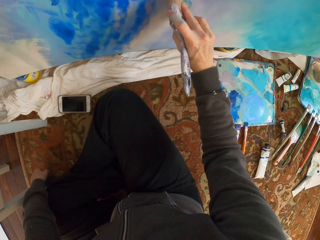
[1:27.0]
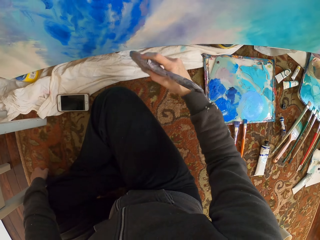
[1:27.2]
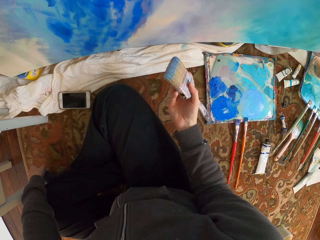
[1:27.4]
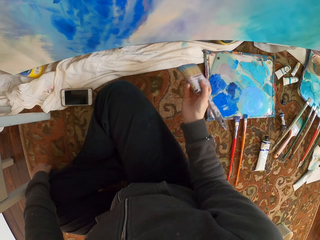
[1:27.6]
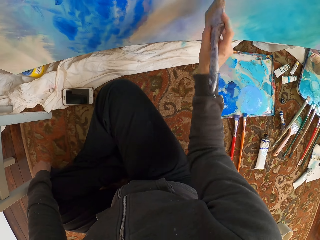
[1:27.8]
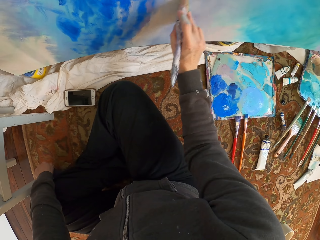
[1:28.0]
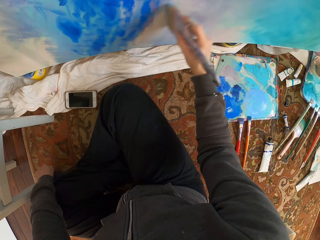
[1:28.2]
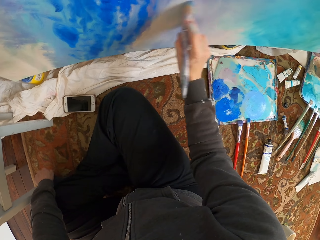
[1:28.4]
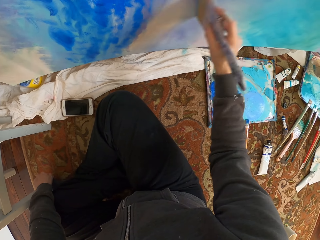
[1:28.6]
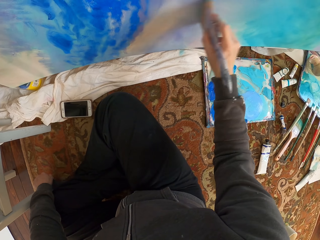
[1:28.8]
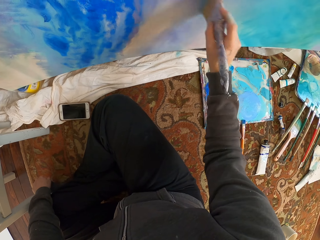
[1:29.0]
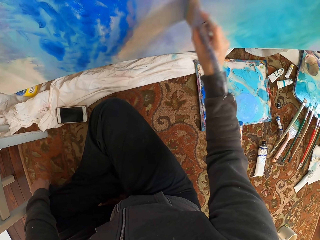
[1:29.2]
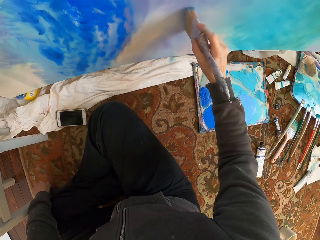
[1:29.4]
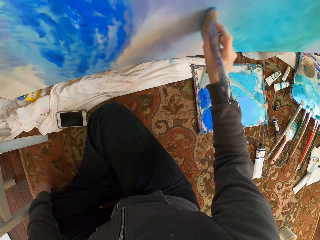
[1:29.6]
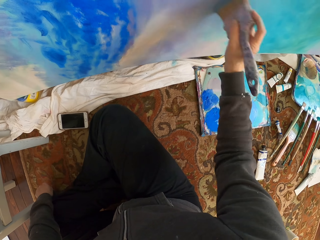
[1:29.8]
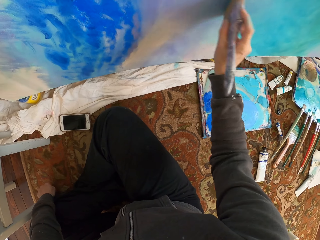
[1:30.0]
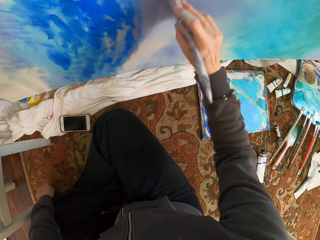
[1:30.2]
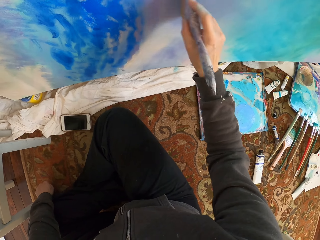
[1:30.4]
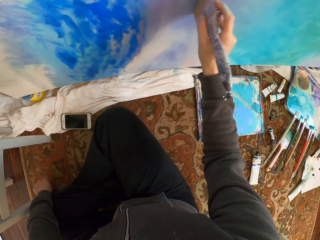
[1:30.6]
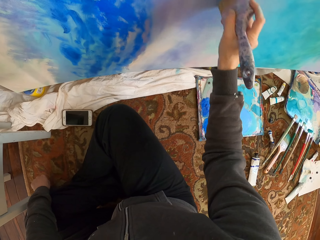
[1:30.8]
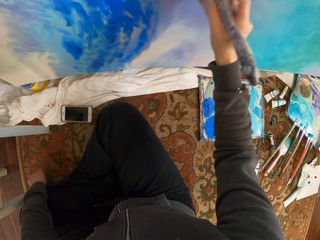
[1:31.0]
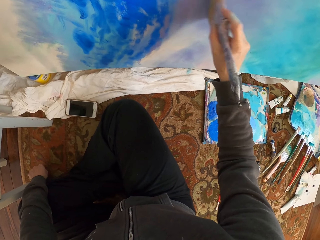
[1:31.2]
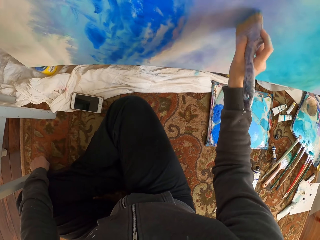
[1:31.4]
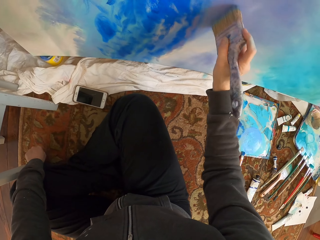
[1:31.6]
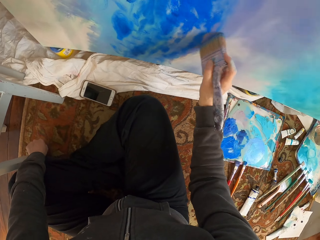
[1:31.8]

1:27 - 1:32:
The camera wearer paints.

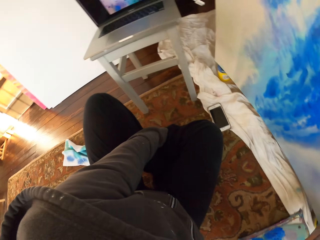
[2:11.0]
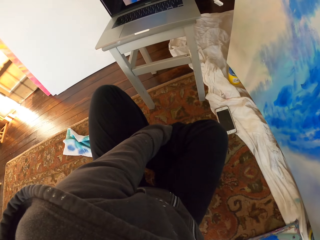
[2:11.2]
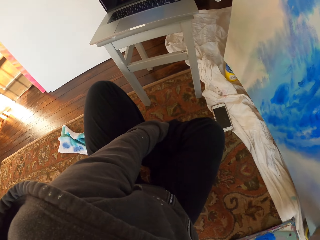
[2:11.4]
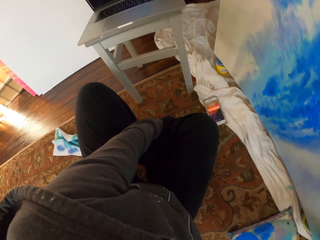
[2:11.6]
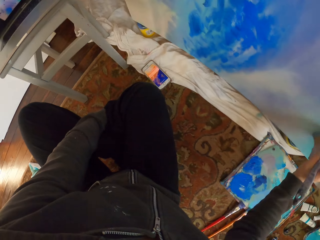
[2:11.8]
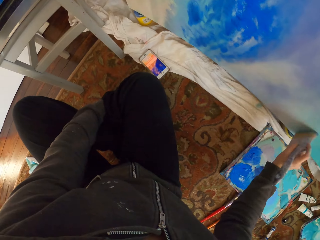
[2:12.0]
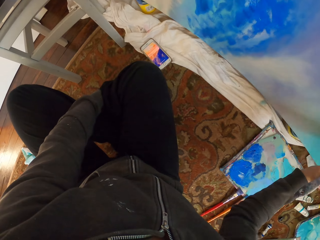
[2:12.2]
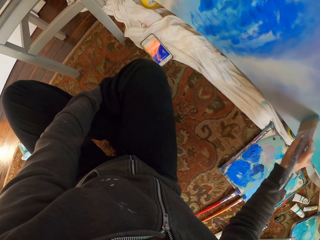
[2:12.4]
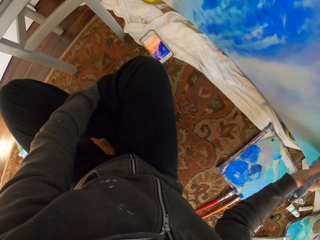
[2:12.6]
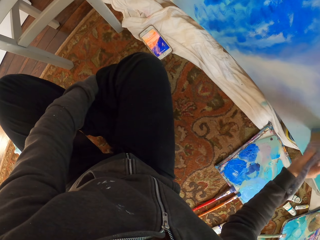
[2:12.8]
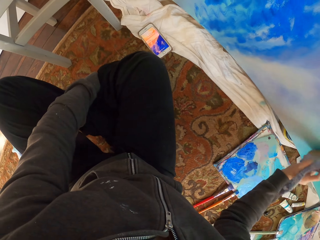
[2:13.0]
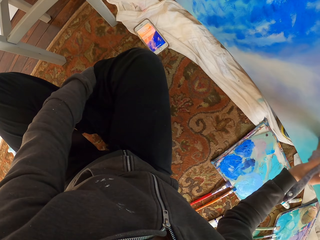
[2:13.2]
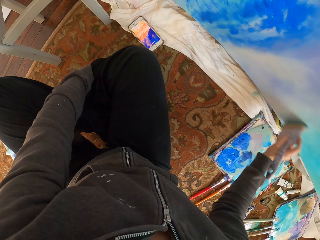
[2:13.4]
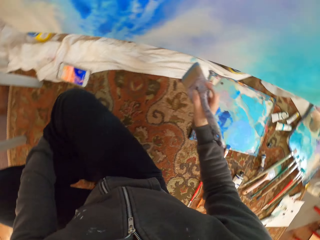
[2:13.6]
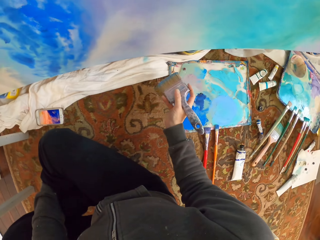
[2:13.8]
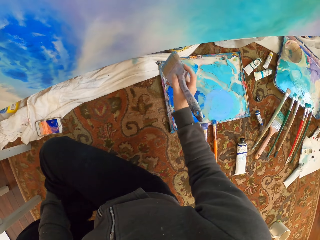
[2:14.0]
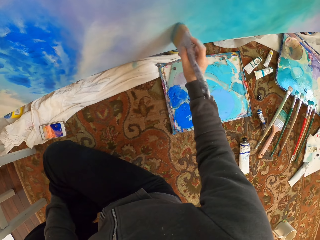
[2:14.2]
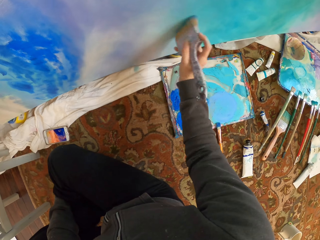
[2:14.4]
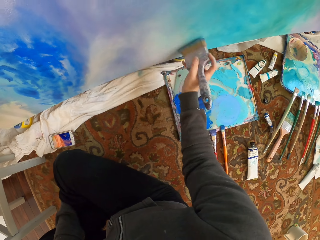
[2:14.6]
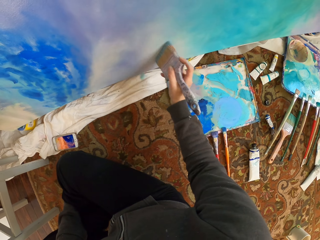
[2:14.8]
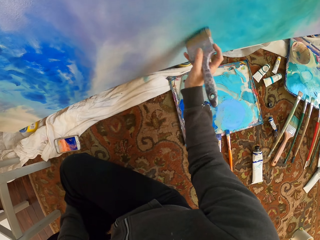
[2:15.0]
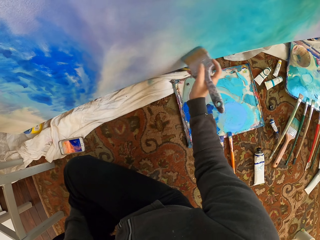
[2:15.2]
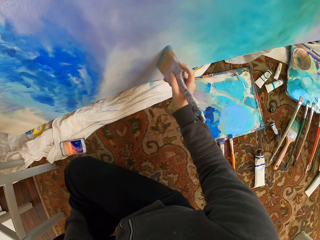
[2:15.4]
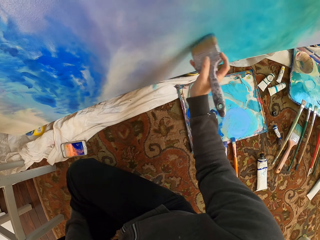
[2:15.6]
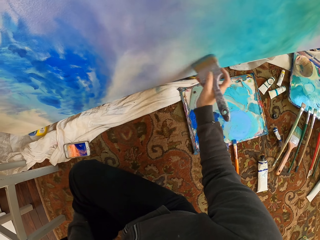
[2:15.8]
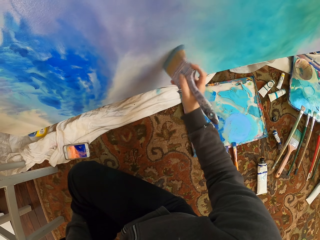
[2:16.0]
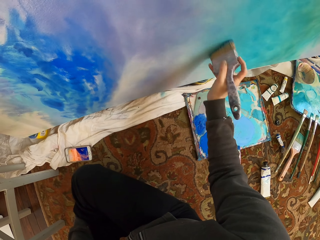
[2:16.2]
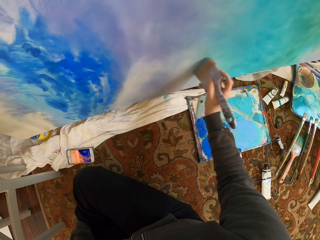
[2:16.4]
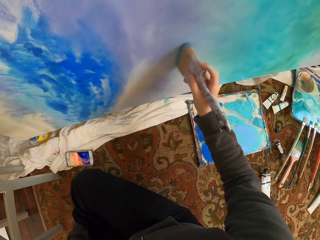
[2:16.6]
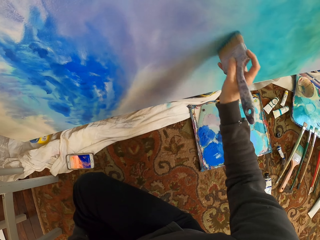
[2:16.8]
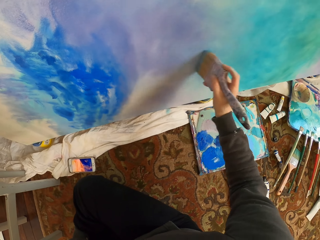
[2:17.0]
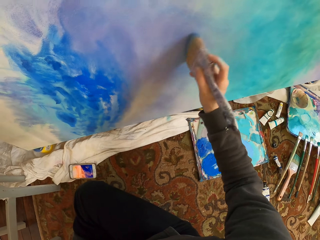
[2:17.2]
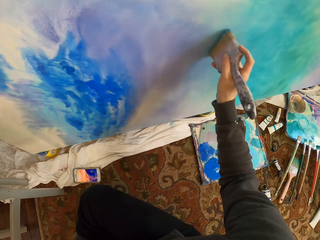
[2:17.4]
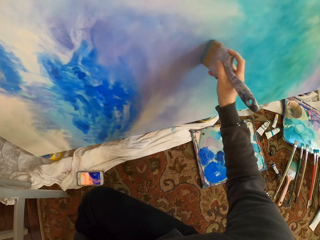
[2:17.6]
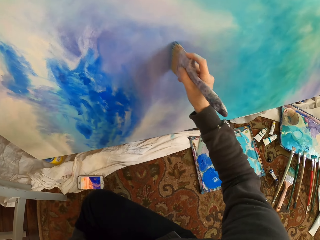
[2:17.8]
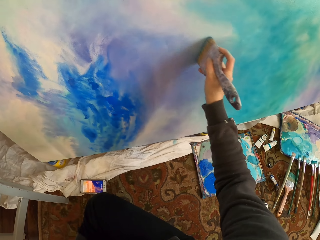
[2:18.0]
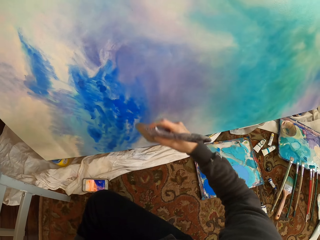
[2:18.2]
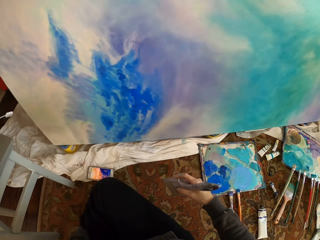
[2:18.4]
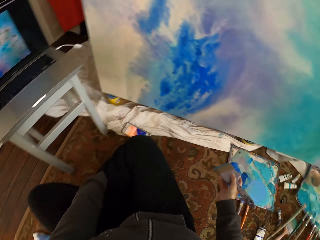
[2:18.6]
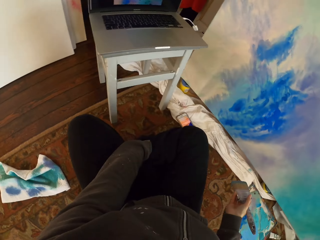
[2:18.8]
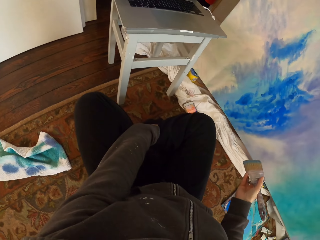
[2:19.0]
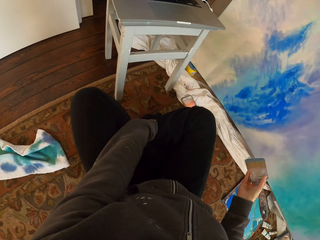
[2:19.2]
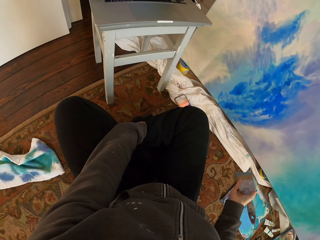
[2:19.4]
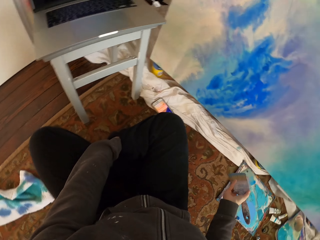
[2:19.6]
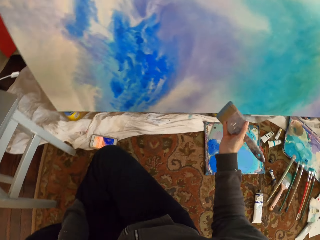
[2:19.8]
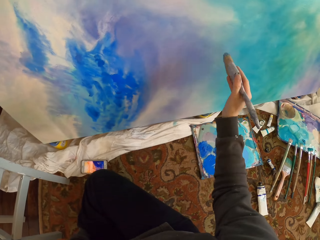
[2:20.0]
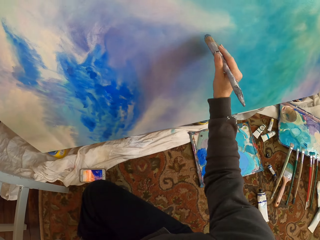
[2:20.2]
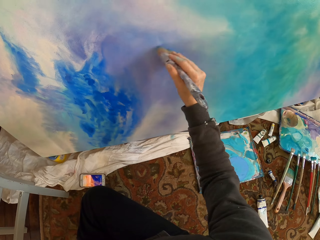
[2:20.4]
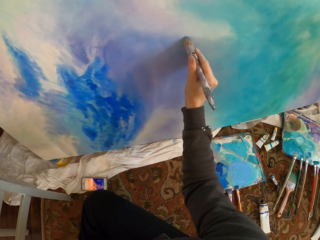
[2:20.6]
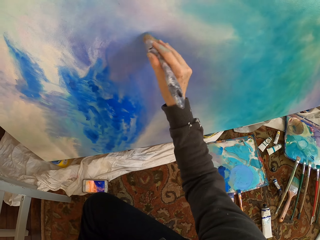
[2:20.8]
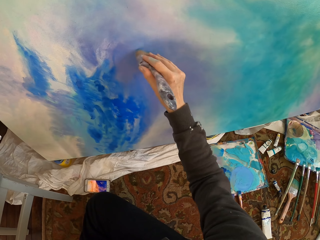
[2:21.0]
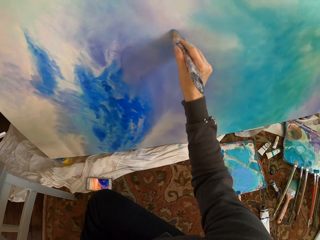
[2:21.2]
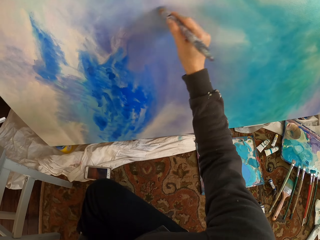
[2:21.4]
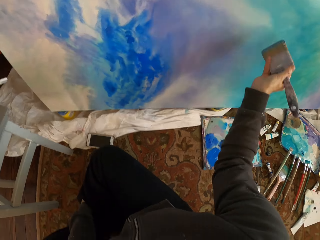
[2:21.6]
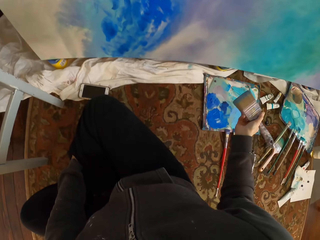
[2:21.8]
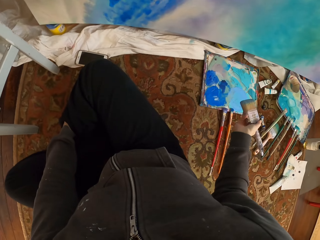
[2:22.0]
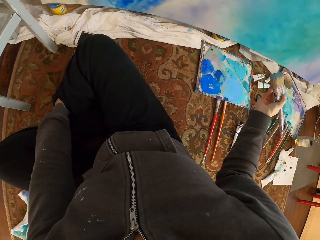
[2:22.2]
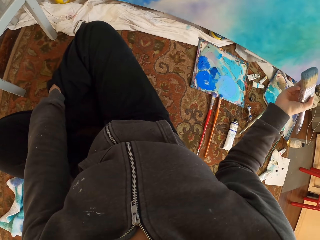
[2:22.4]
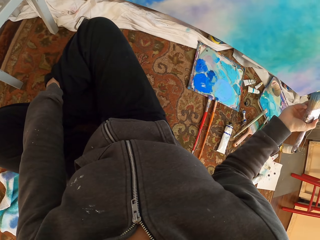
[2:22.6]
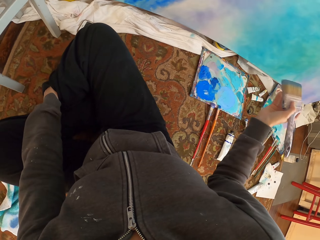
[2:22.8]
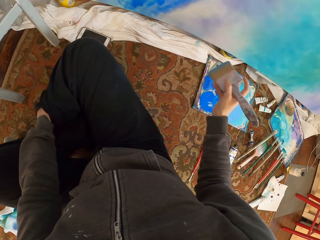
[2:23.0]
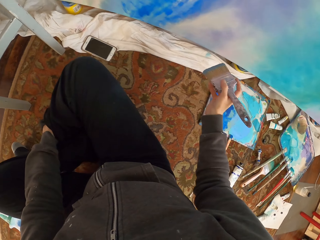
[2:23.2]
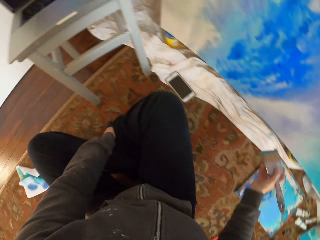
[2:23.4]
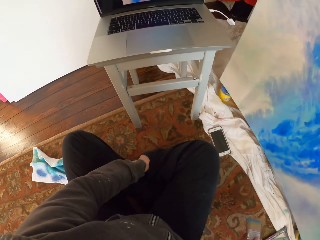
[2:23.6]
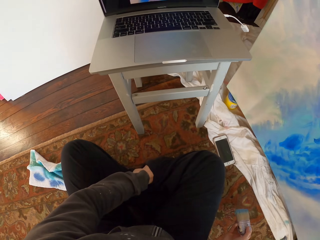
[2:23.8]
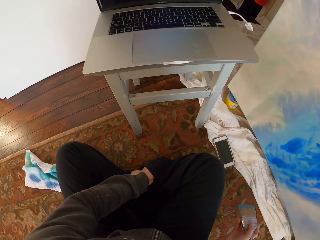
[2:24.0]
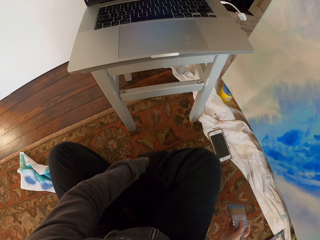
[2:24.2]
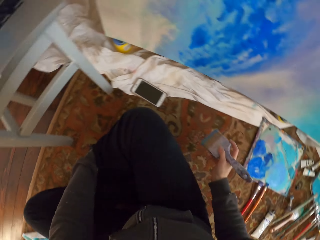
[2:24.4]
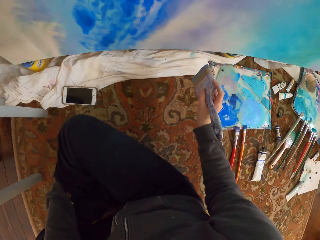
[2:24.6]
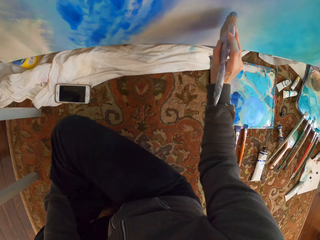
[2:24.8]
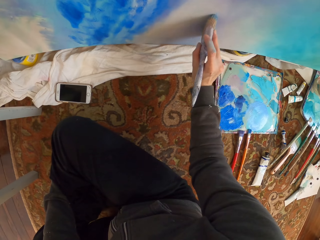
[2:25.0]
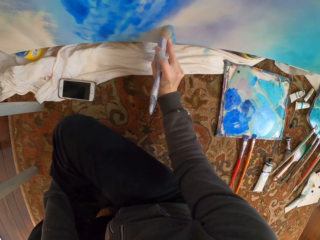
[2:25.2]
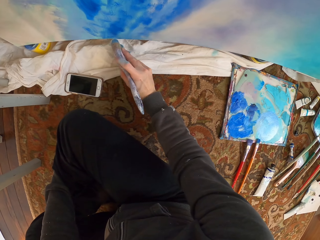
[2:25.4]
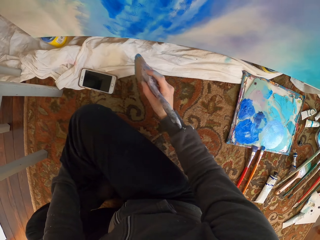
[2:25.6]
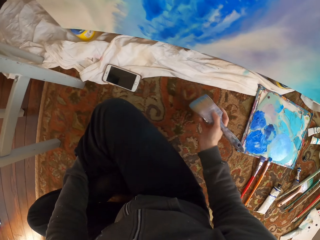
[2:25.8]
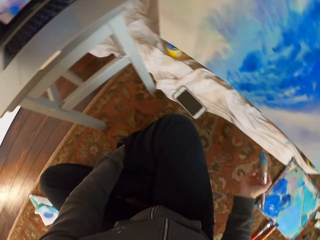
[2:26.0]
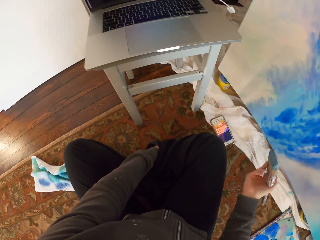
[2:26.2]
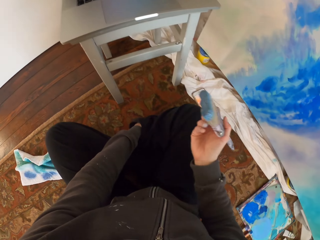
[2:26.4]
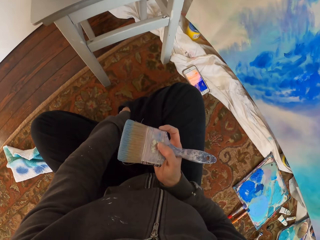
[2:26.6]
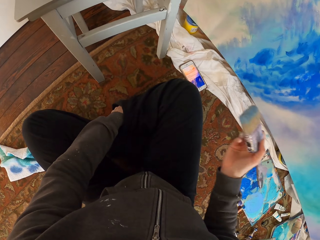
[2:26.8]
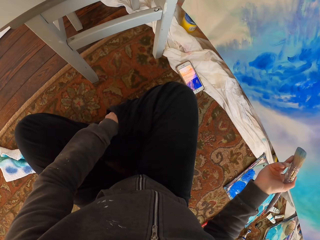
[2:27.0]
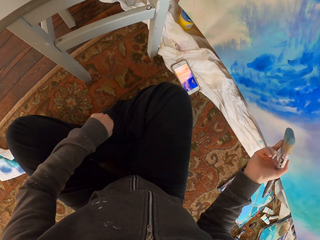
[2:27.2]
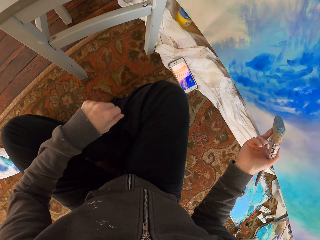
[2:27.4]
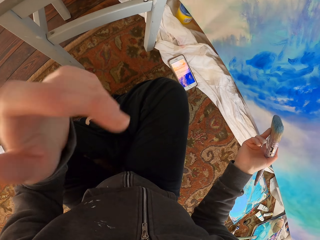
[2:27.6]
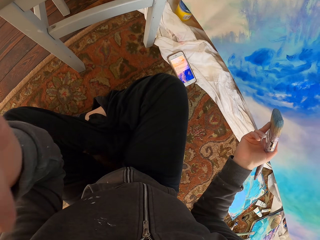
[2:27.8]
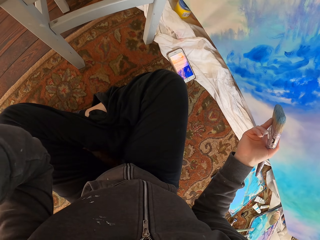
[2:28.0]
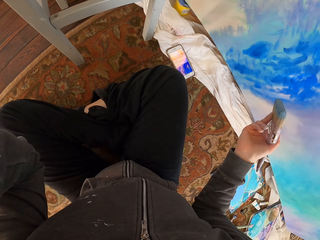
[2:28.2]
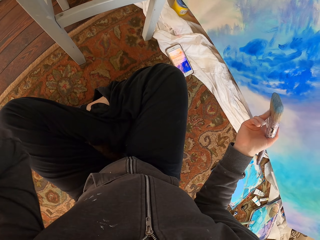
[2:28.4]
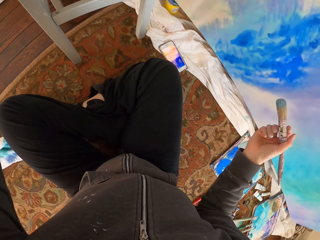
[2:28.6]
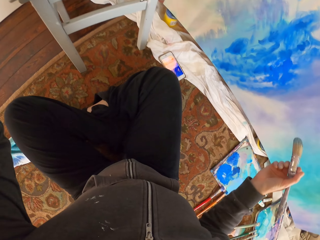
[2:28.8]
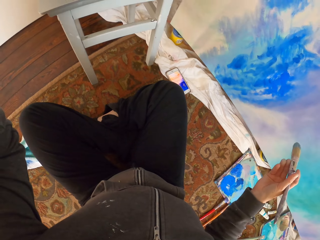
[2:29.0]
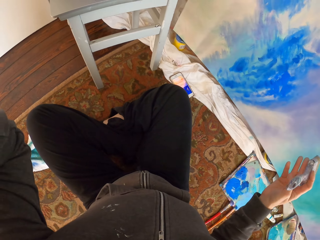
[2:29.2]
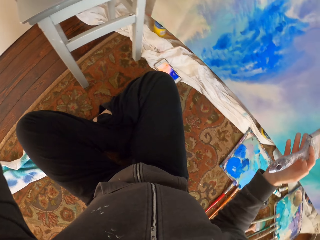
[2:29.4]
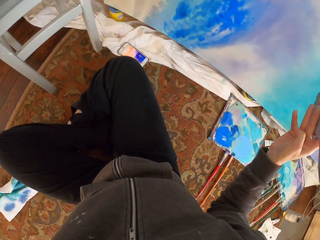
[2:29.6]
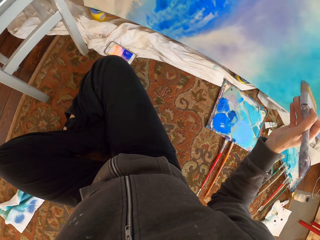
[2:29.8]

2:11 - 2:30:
The camera wearer looks at the painting in the laptop. They paint. They look at the painting in the laptop. They paint. They look around. They look at the painting. They stare at the laptop. They paint. They look around. They stare at the laptop.
